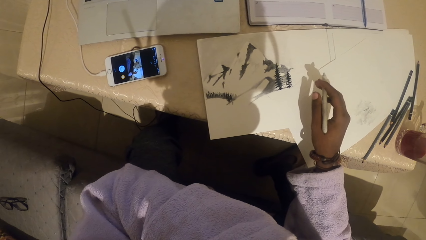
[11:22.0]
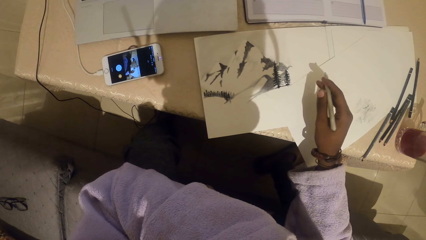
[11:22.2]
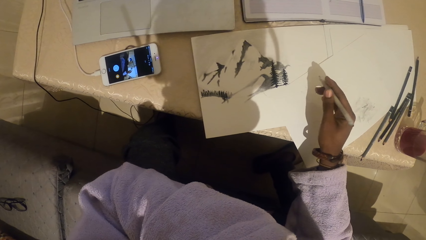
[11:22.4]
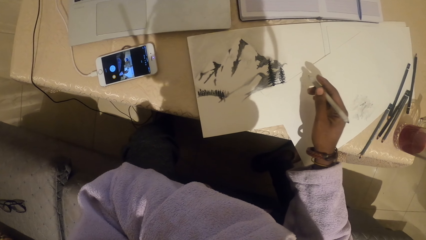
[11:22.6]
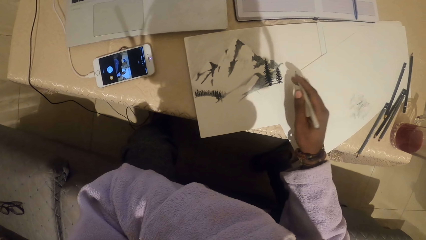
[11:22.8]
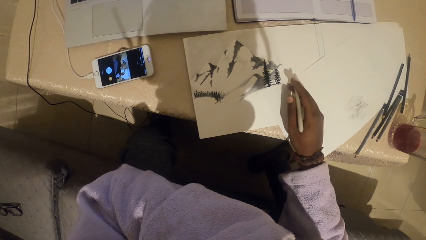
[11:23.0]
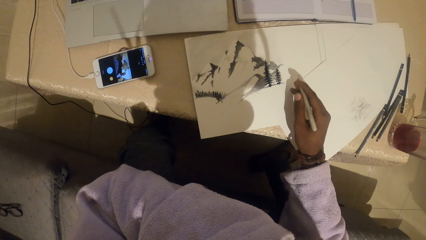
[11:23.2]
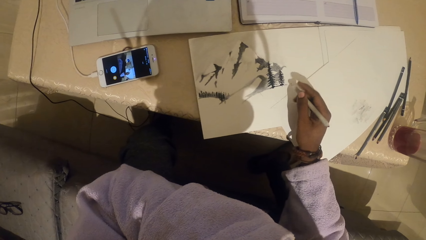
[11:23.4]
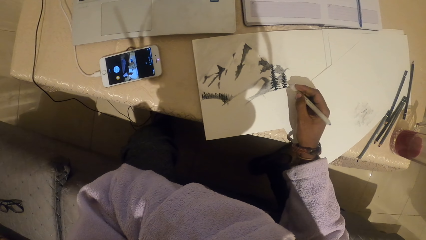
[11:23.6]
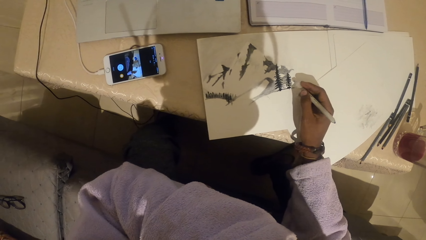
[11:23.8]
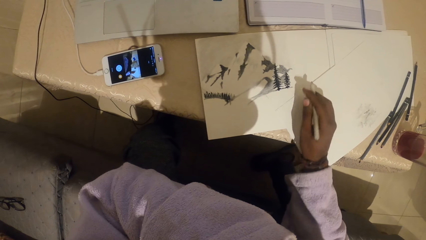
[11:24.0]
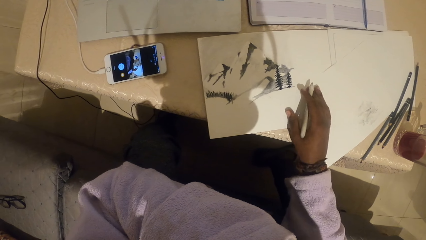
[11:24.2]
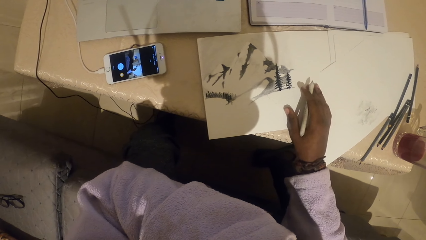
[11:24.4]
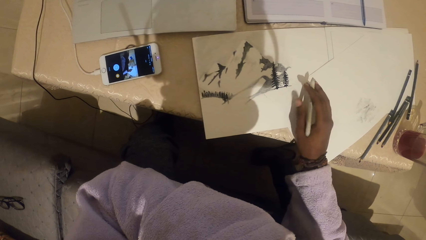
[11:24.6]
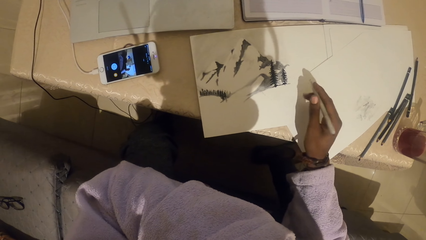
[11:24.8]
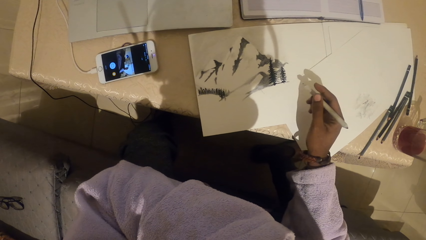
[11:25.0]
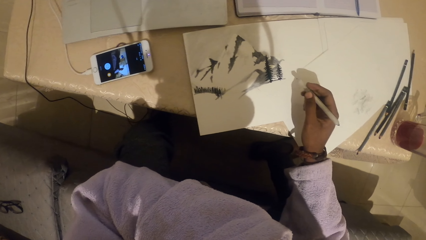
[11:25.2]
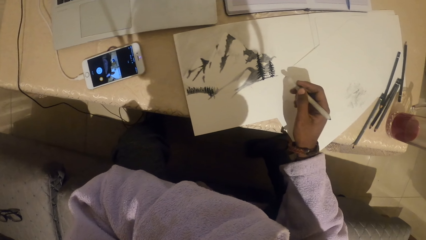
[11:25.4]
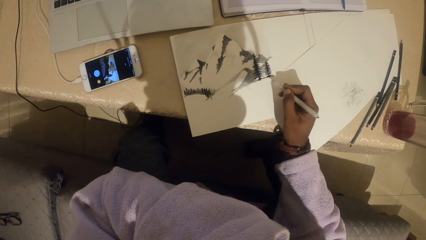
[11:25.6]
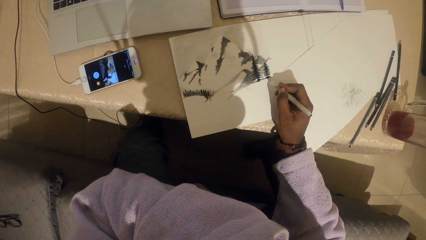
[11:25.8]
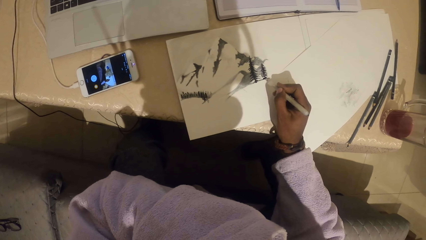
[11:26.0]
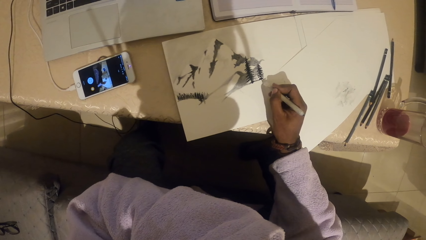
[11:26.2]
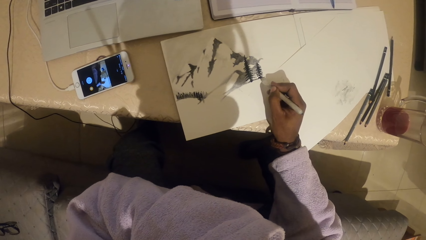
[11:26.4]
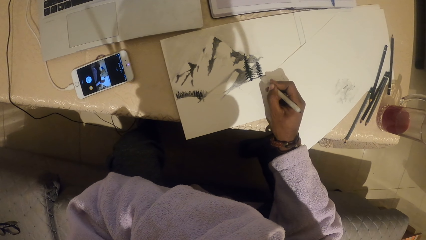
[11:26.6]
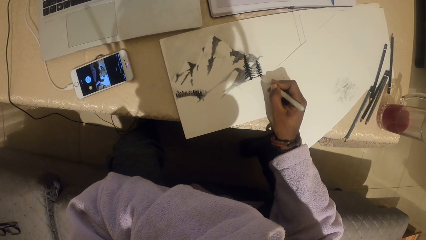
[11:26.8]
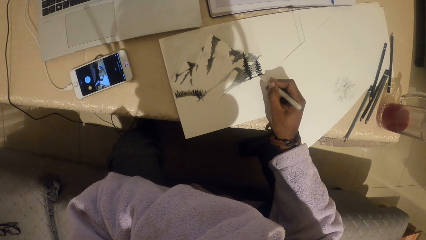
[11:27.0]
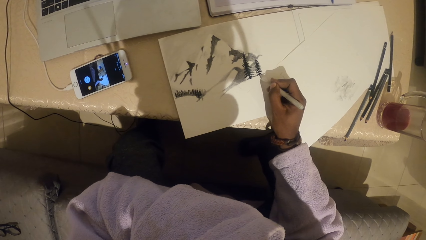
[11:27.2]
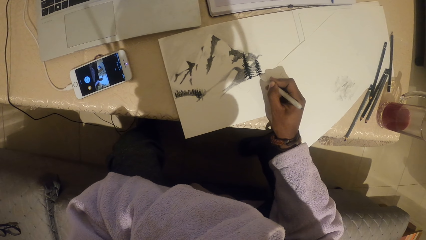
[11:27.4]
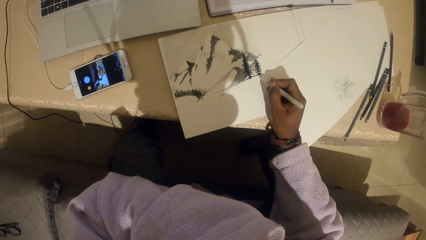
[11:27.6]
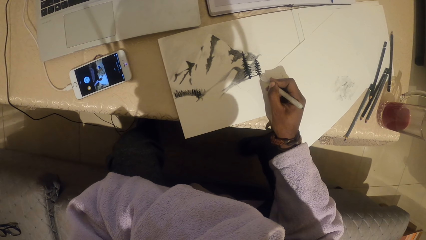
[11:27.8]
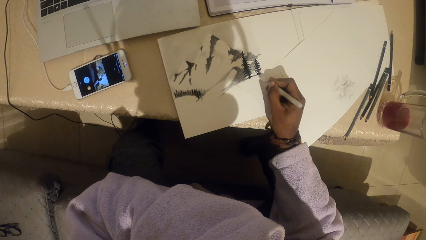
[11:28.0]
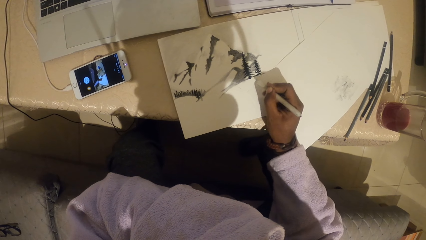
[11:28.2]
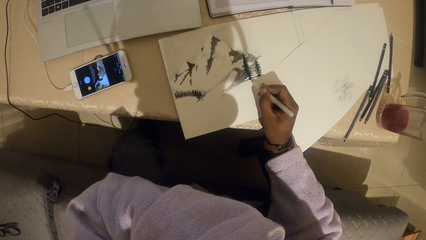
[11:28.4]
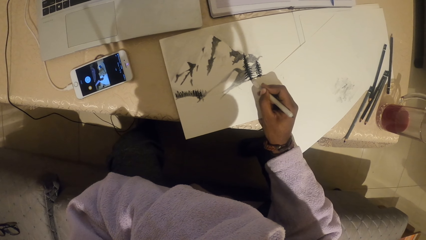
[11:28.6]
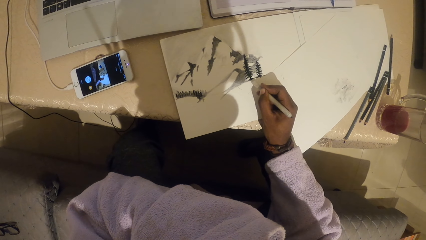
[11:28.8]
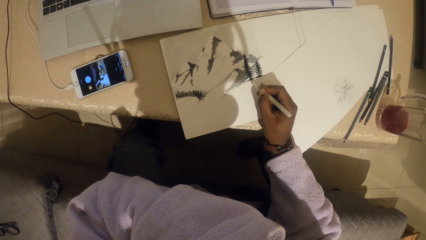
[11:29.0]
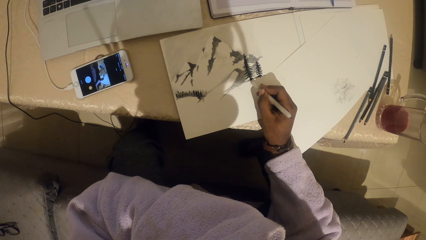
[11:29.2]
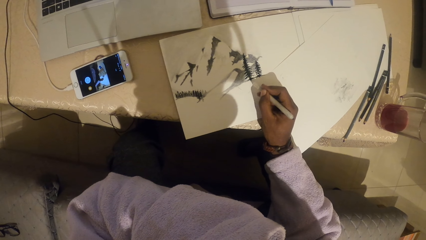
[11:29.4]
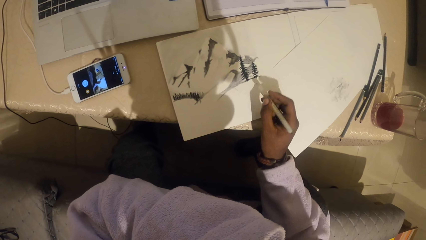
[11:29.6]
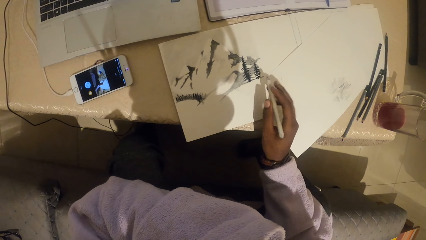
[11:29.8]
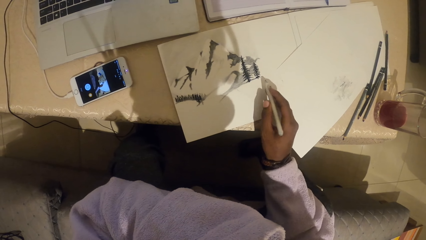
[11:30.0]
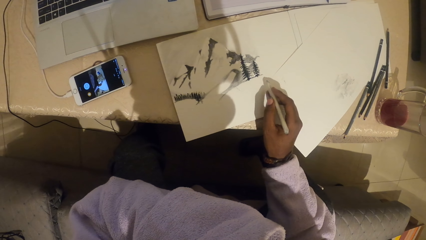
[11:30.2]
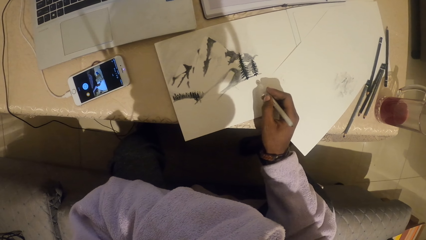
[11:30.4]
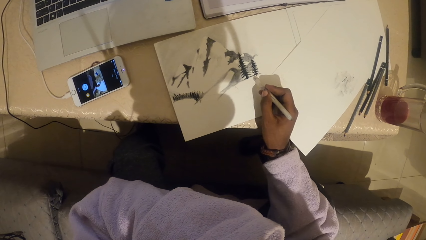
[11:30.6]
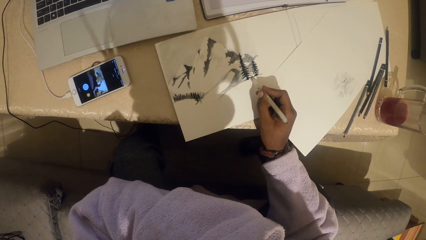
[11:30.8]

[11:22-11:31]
The camera wearer moves a paper with the right hand. They draw on the paper with a pencil. They stare at a drawing.

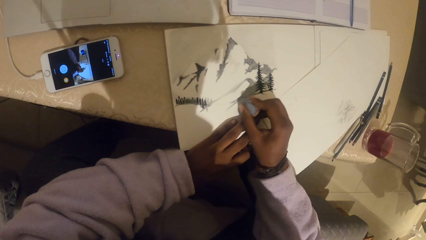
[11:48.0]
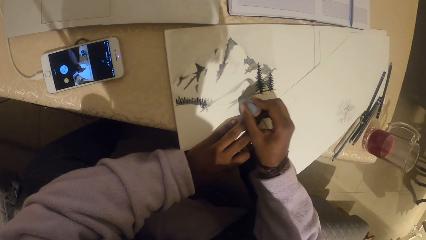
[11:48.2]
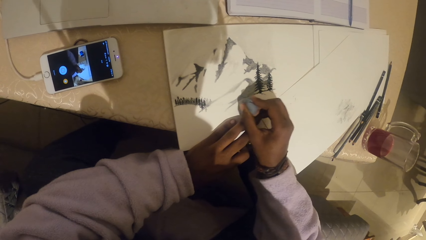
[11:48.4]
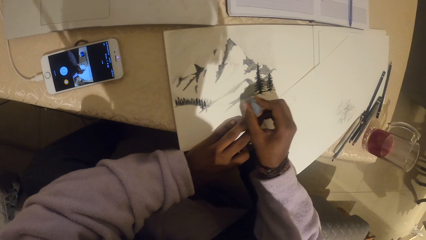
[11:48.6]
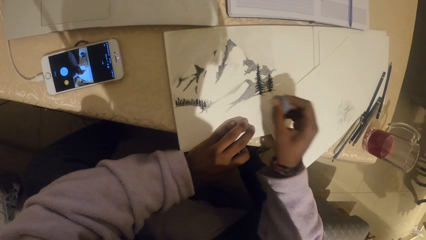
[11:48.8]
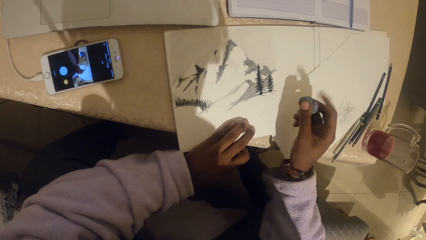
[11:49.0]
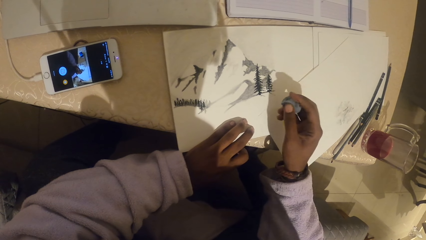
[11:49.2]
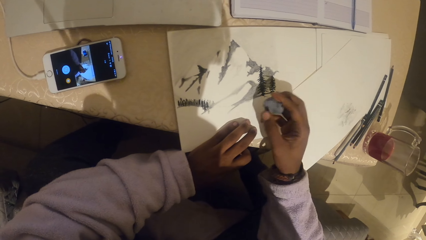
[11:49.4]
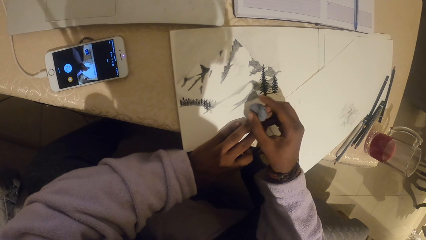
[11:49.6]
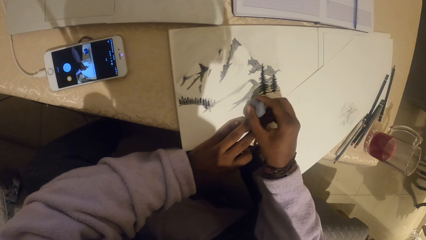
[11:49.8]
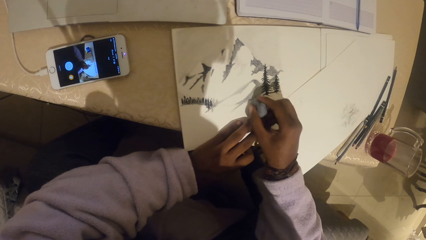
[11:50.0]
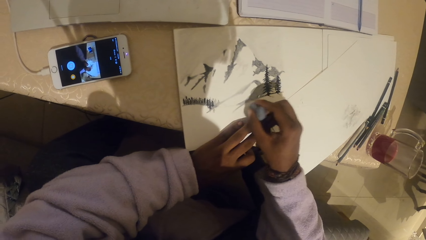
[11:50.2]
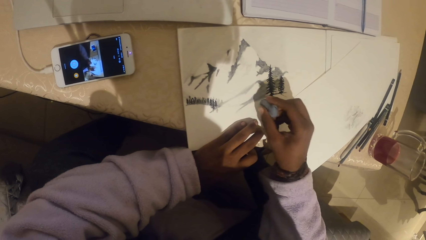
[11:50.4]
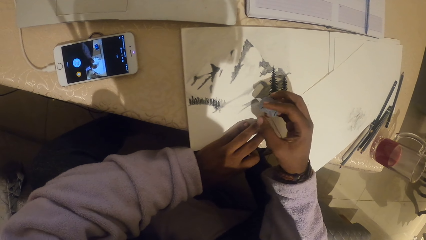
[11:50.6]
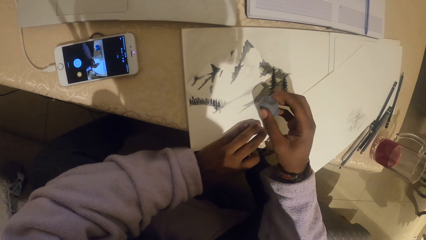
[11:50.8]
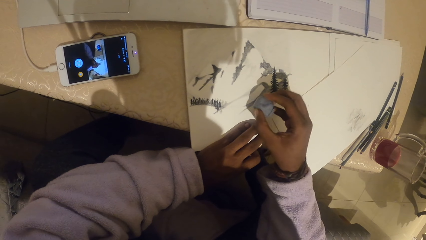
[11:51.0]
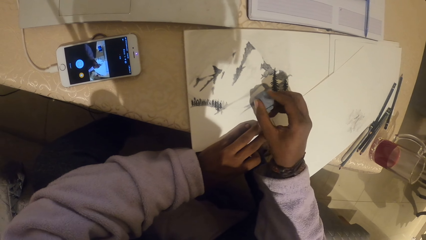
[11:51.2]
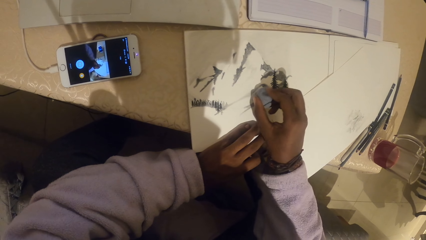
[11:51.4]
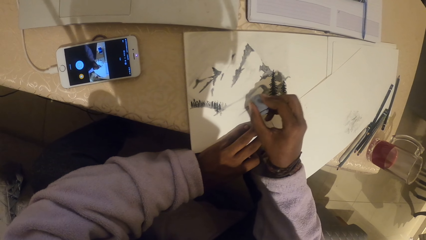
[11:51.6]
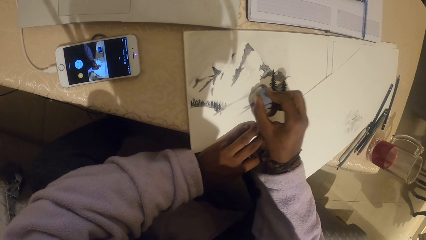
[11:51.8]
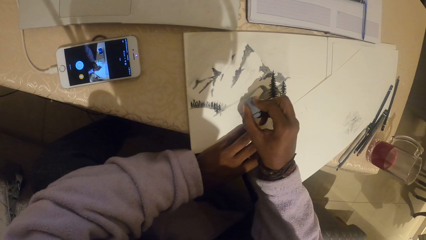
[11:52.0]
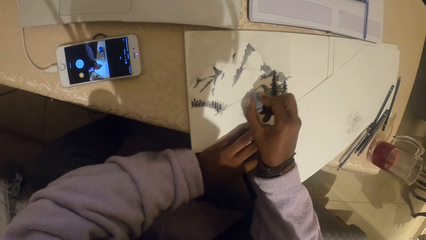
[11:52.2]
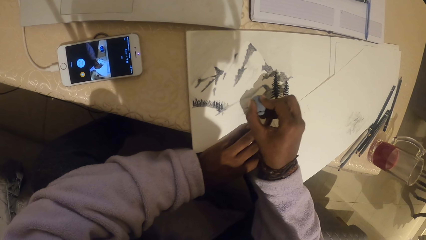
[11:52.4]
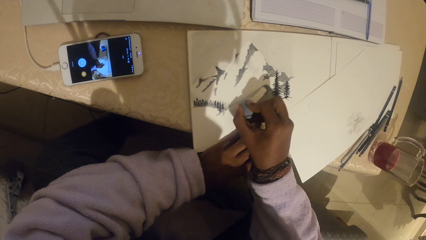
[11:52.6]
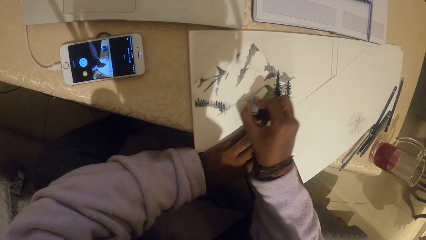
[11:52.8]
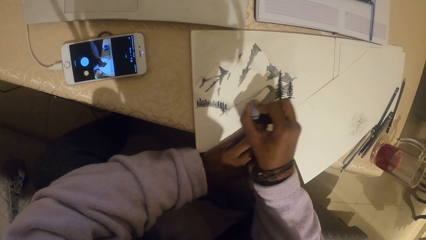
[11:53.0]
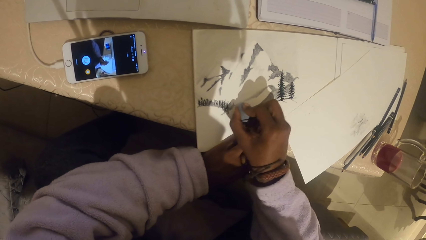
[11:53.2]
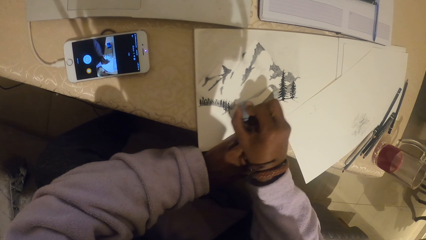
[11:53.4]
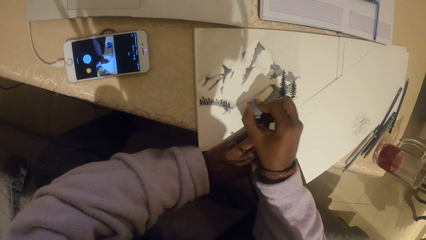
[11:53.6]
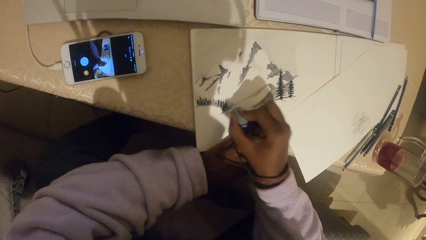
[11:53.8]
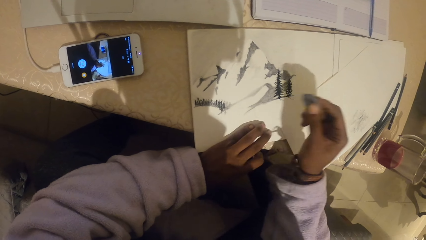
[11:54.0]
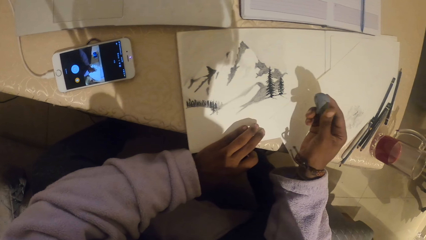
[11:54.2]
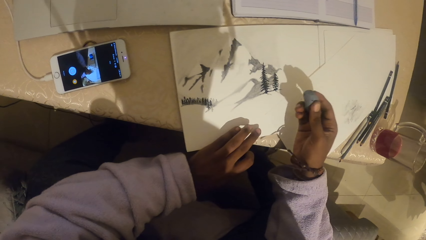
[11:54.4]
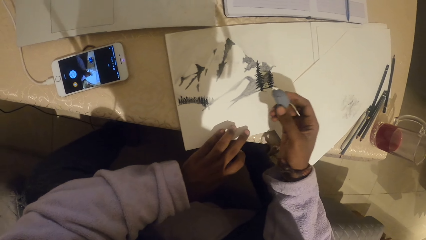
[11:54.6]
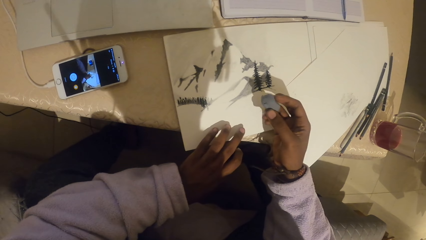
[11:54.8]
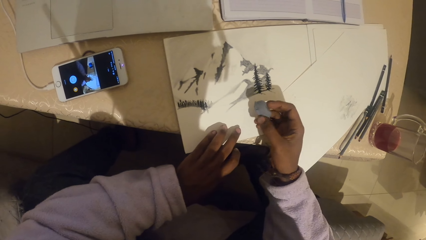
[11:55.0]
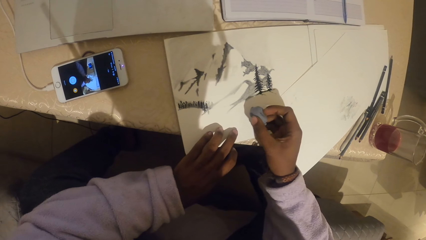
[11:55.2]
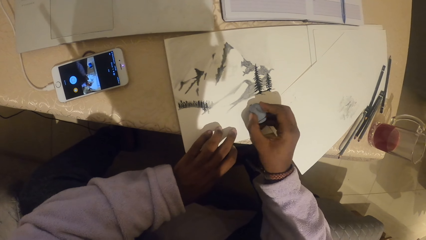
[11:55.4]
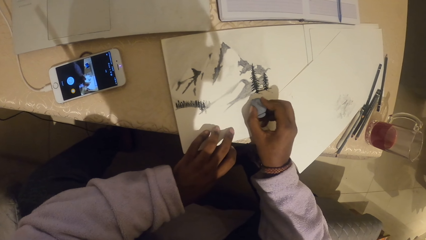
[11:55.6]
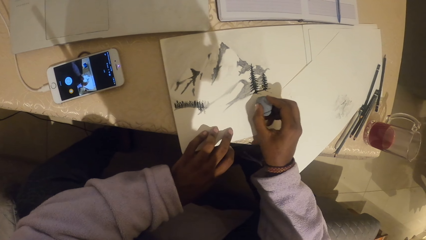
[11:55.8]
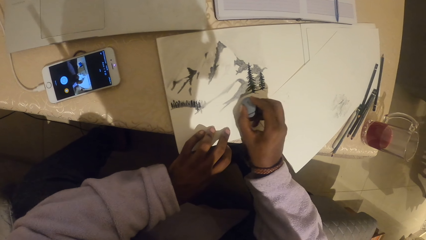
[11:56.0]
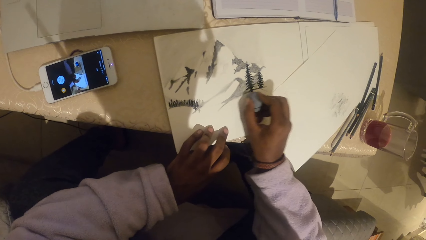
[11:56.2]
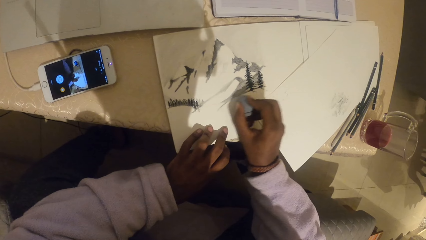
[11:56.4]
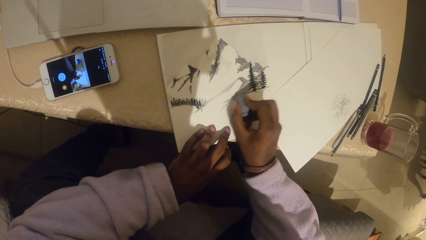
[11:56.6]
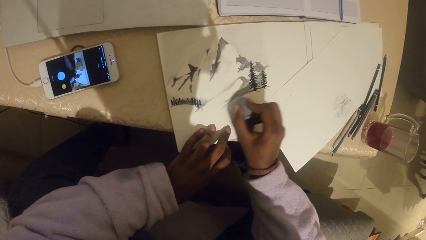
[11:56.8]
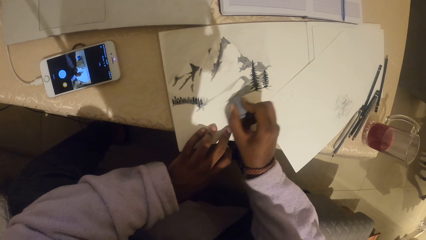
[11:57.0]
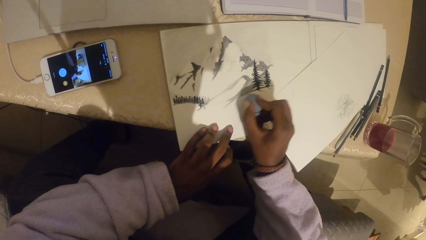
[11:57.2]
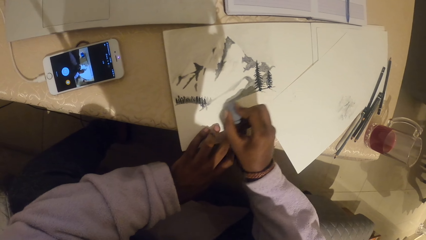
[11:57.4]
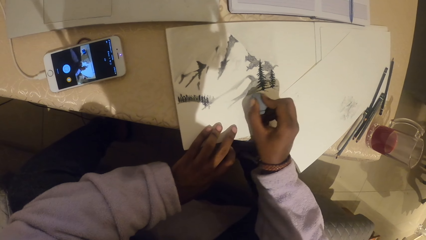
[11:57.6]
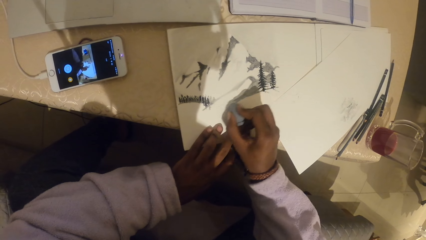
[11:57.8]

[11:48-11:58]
The camera wearer stares at a drawing. They rub the drawing with a rubber. They stare at the drawing. They rub the drawing with the rubber.
